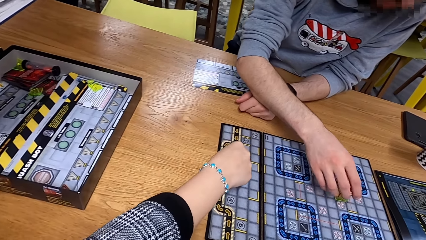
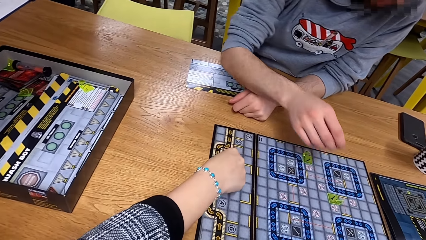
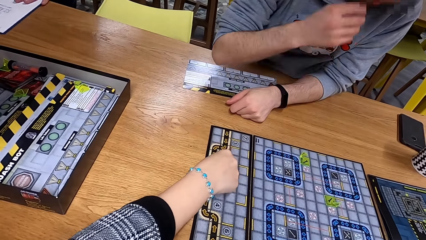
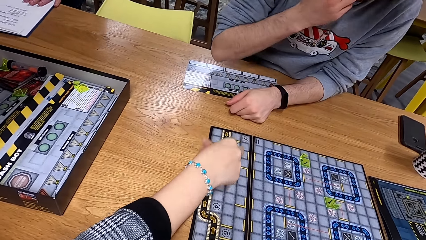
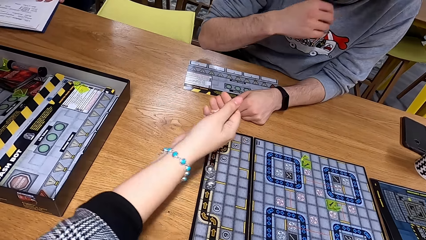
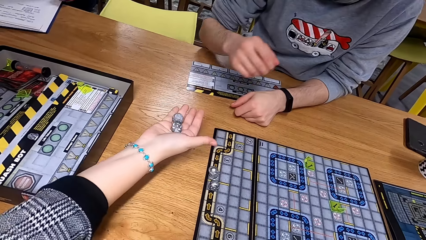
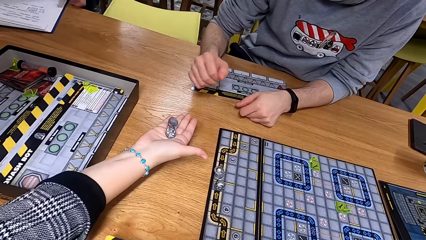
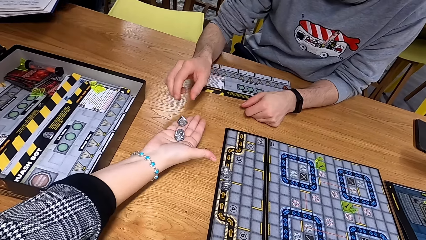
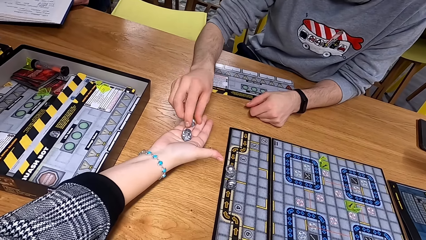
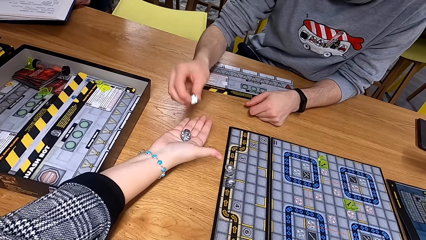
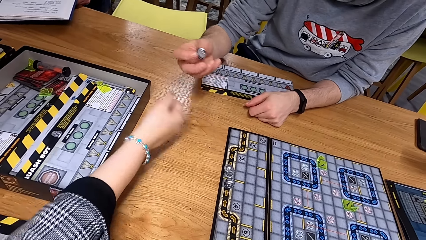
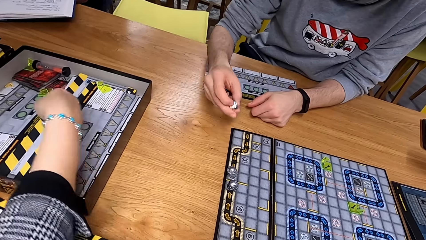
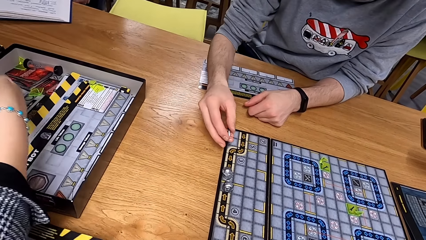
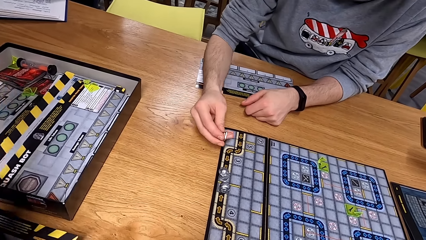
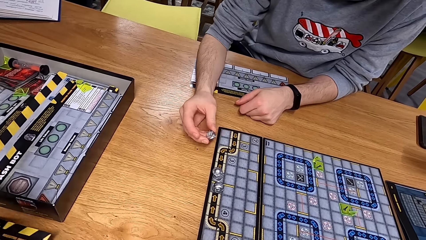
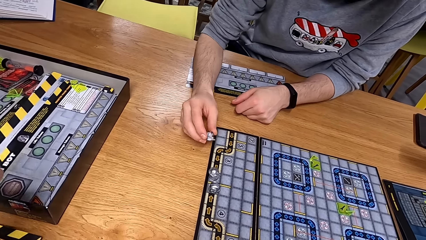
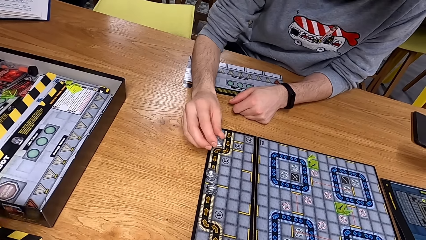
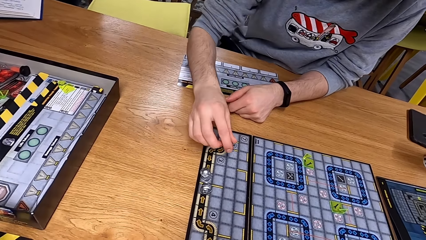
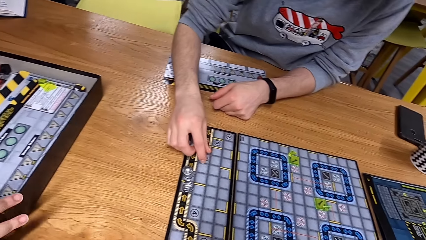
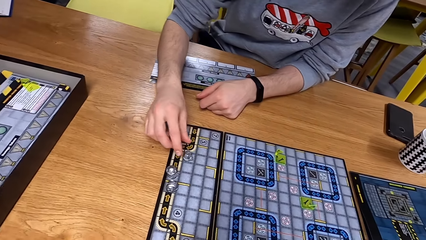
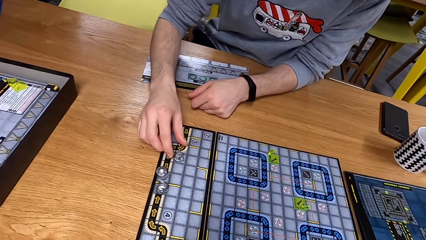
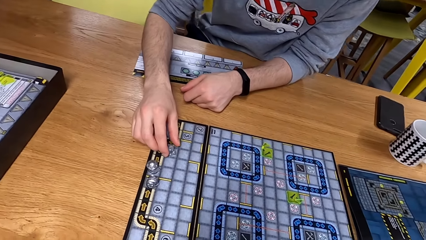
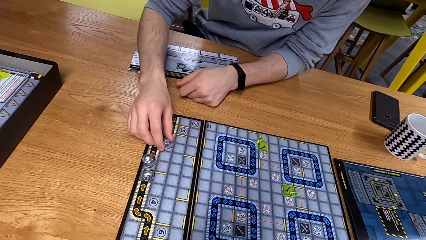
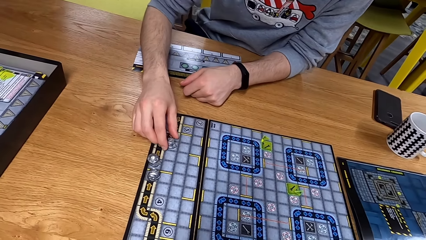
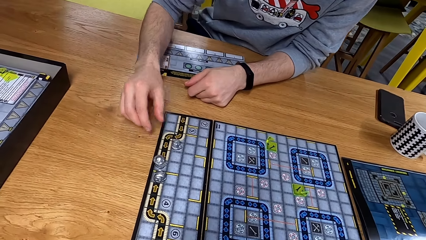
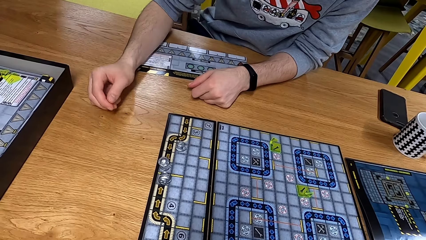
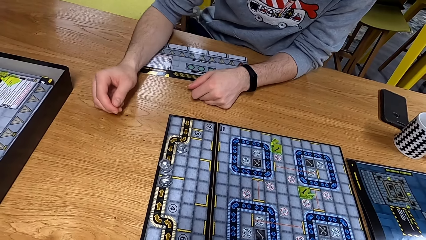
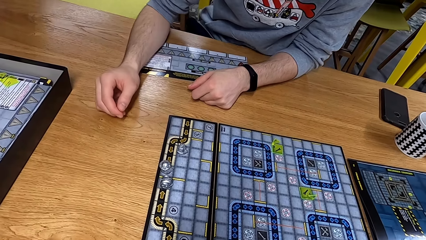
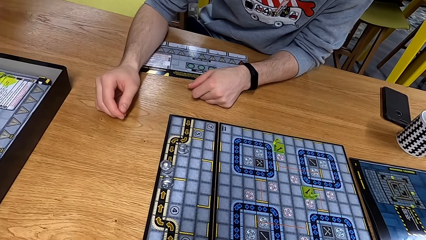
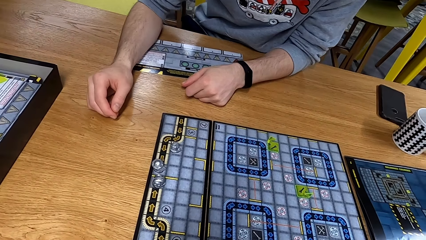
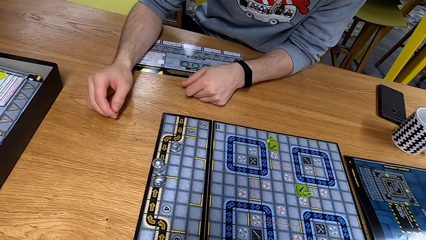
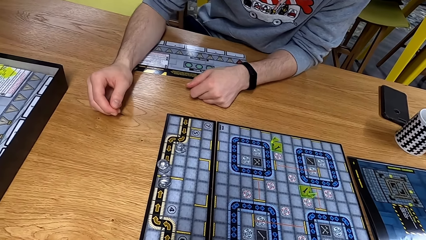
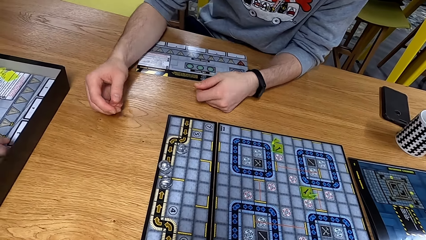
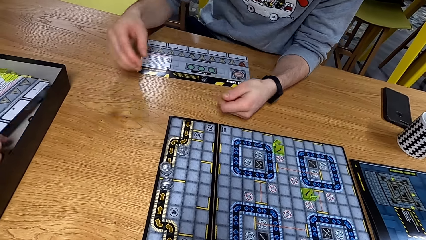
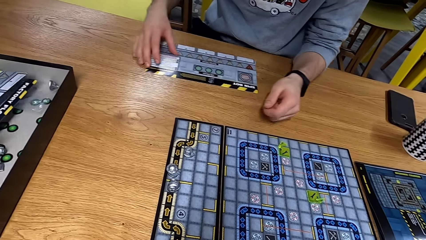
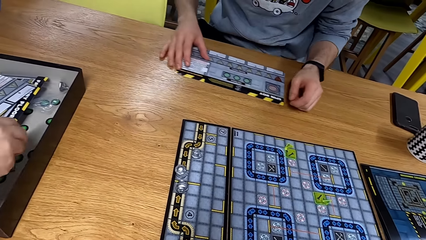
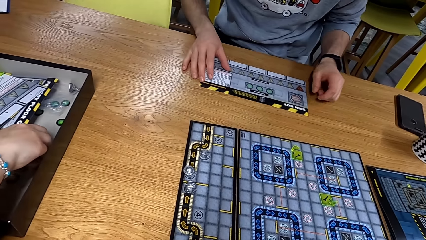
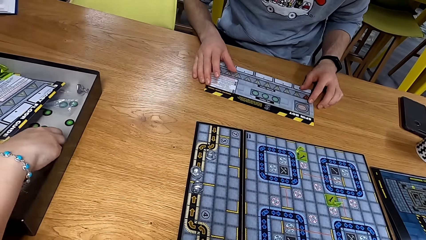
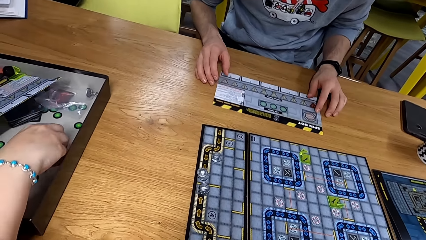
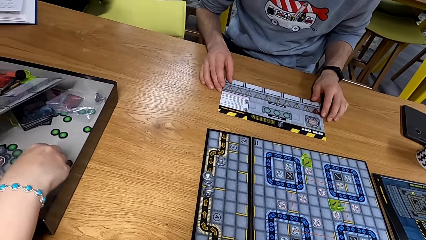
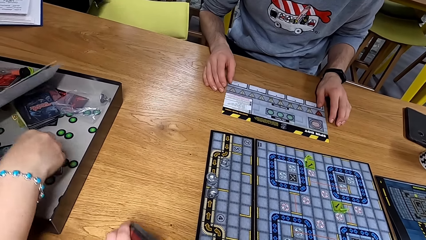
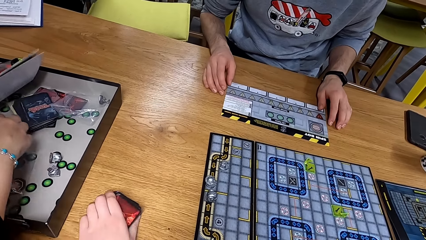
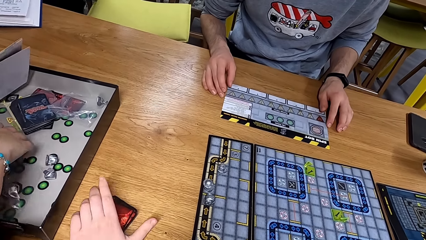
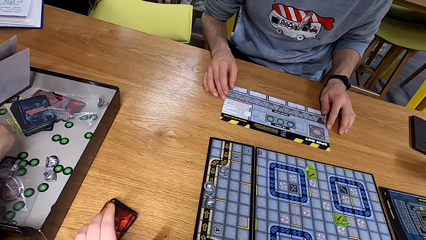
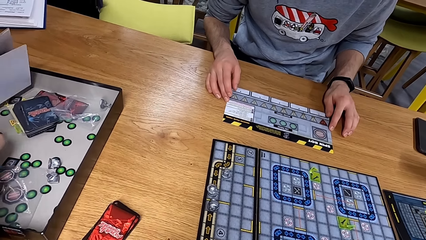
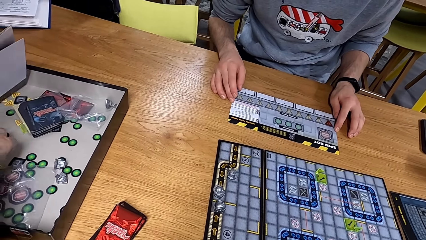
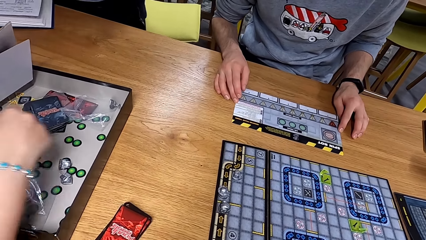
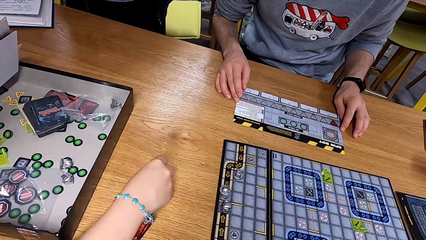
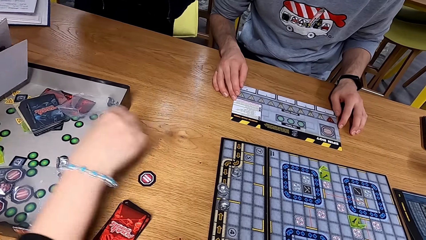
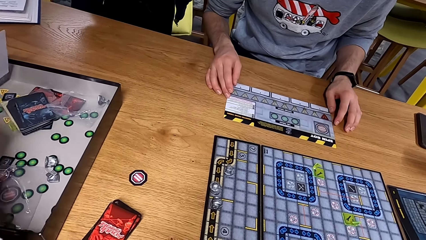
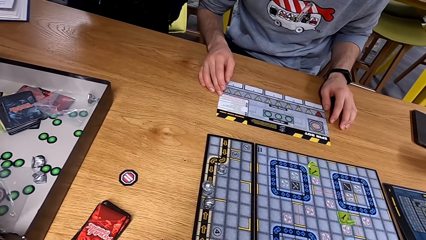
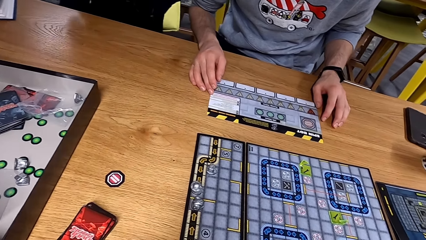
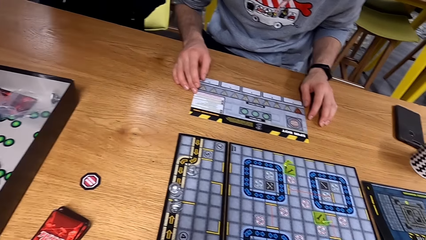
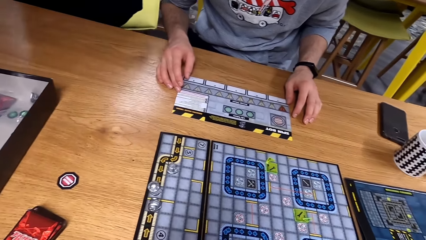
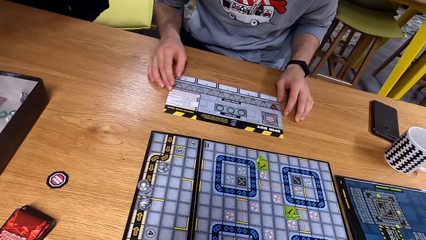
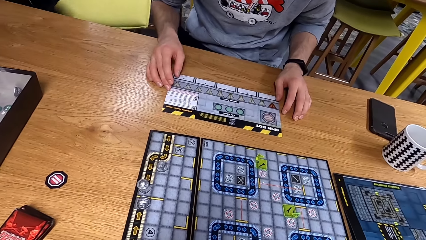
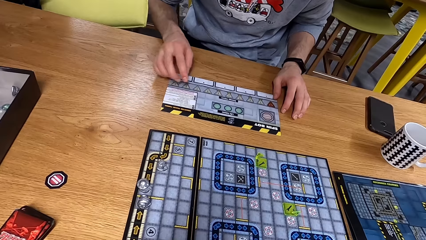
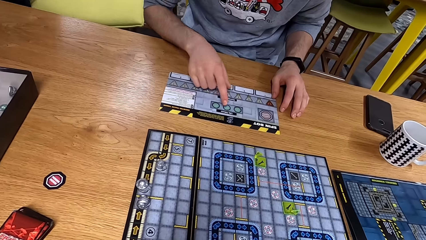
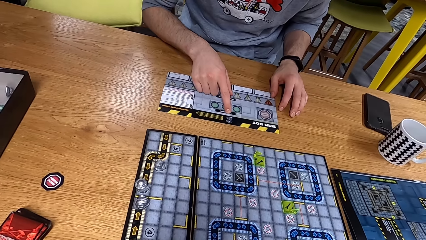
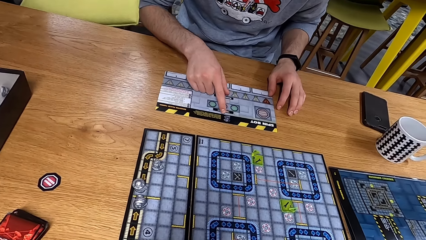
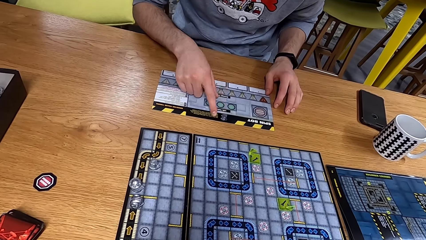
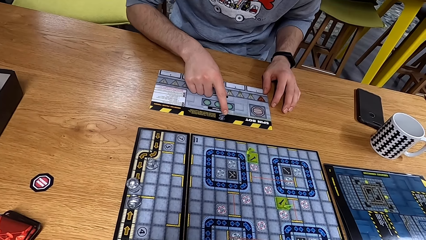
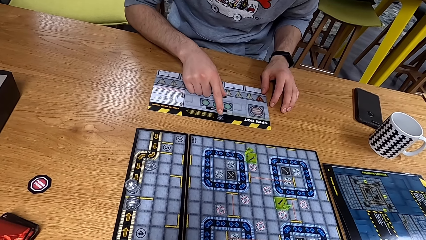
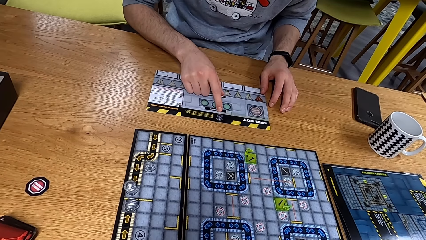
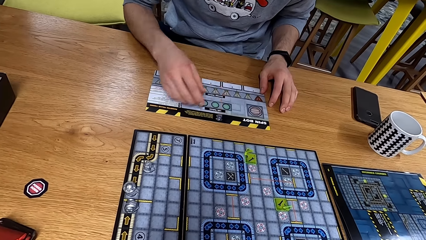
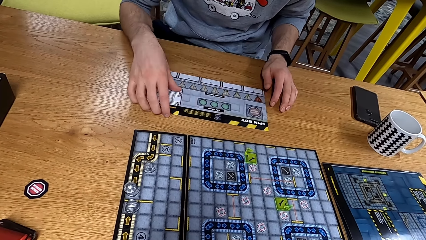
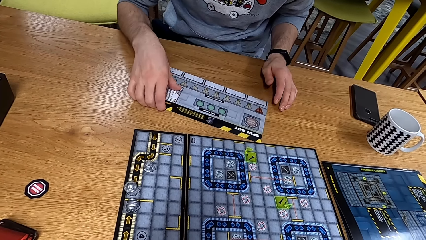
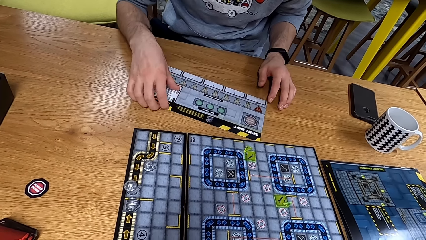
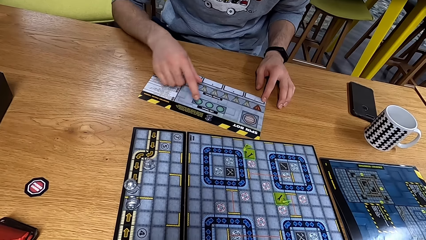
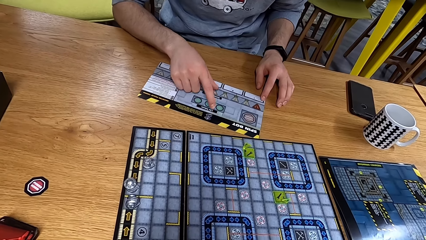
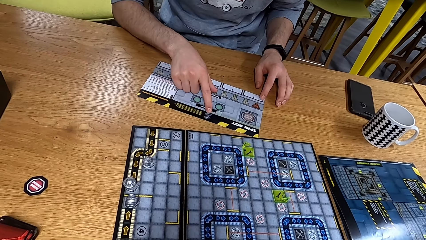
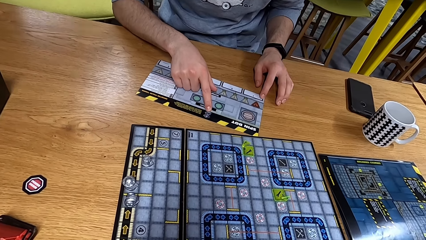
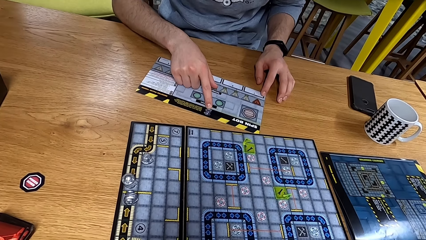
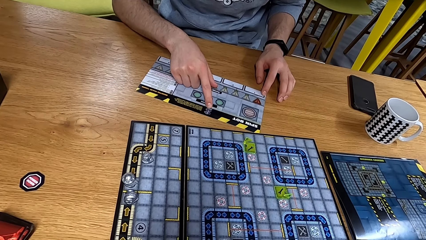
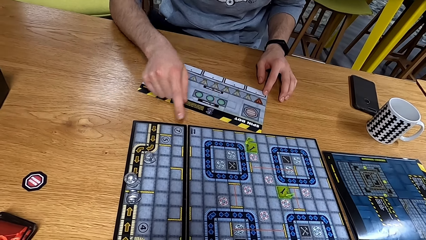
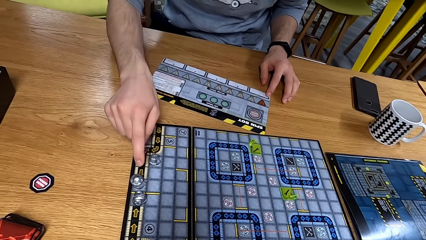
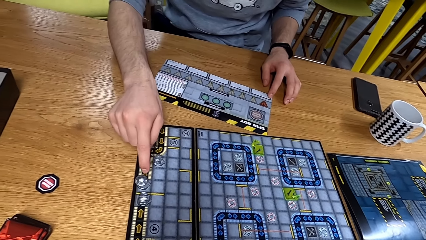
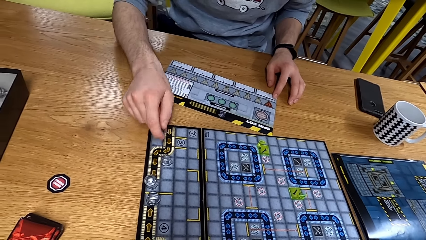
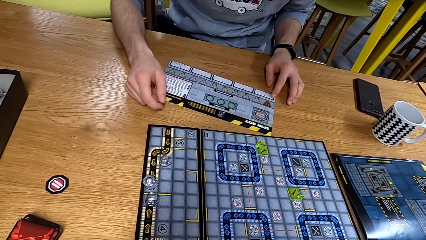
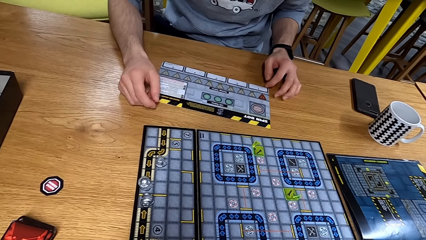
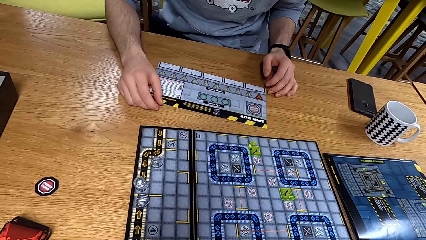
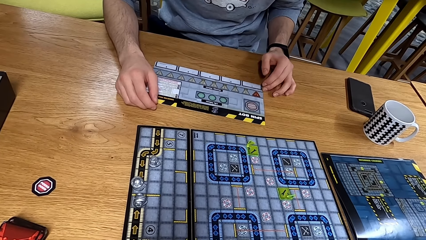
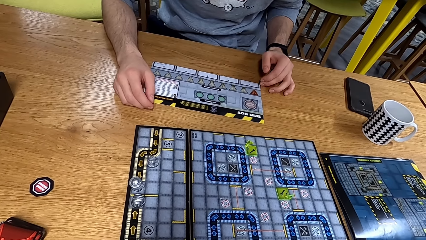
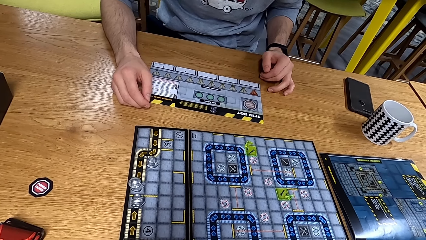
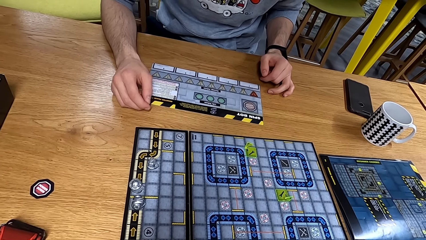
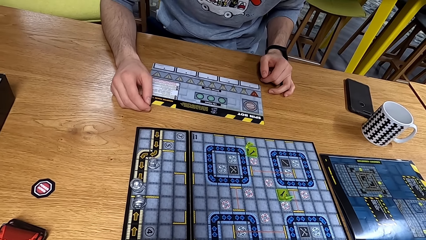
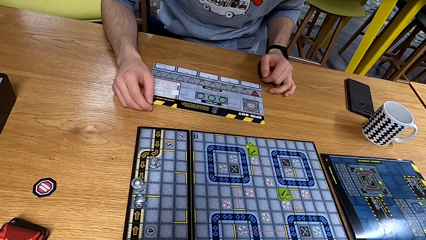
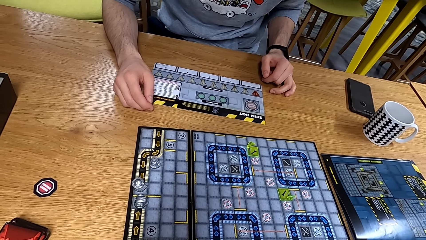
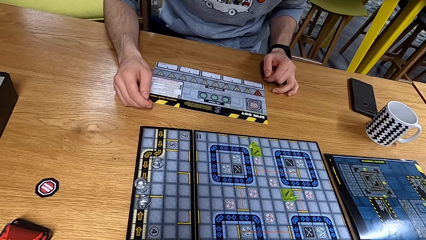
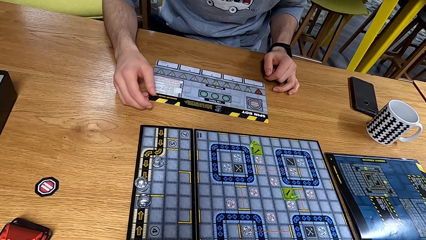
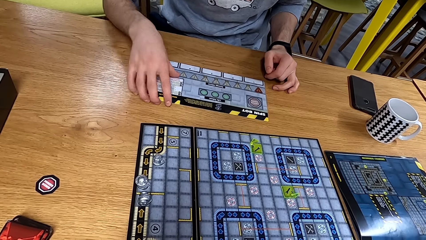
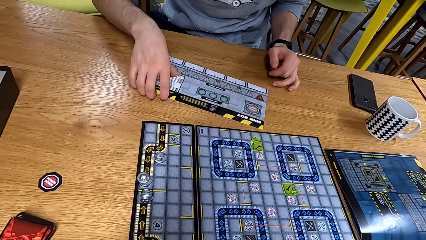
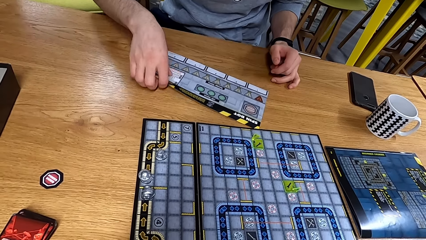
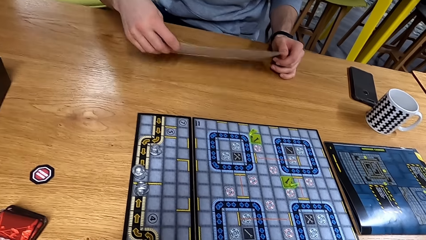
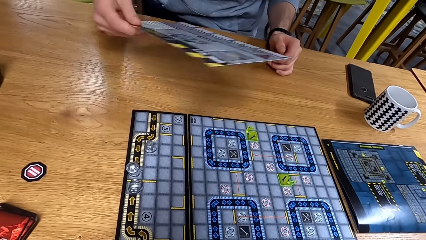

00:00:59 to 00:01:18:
A man arranges the robo rally robots and touches the boards. The camera wearer puts cards on the table.
